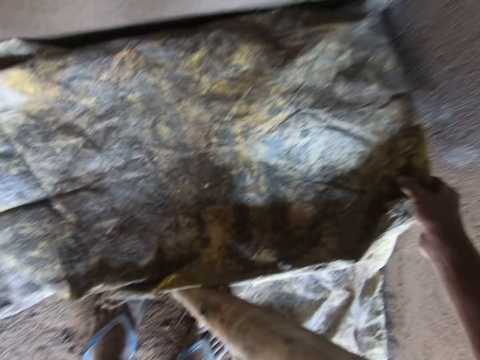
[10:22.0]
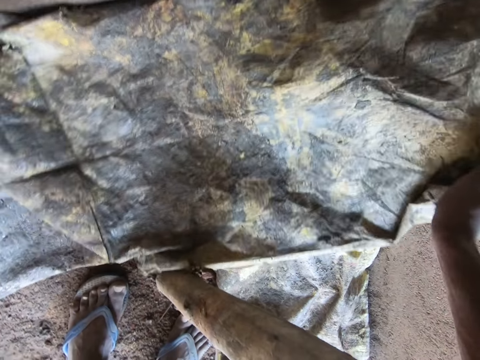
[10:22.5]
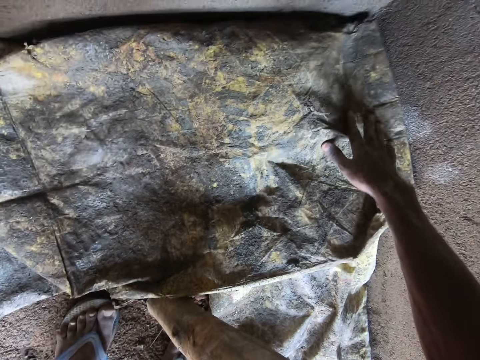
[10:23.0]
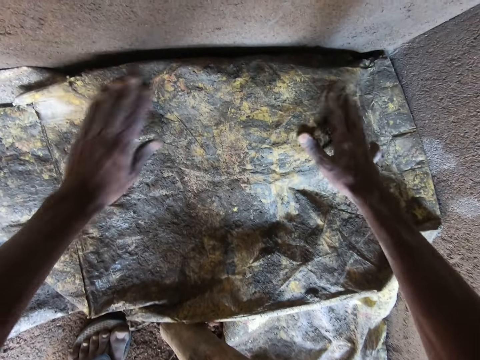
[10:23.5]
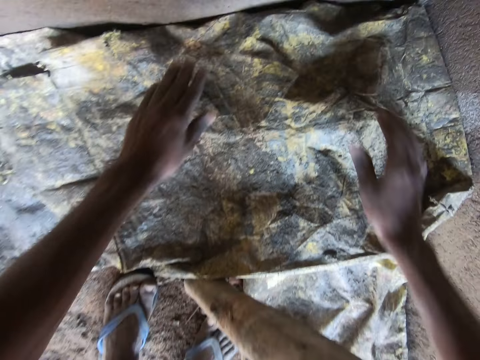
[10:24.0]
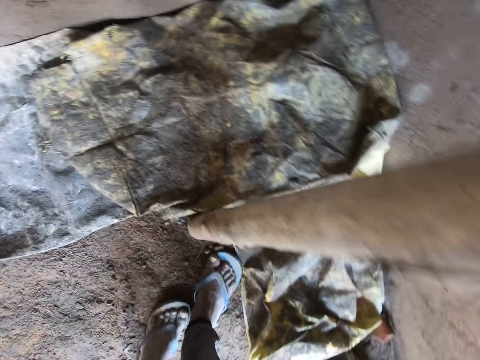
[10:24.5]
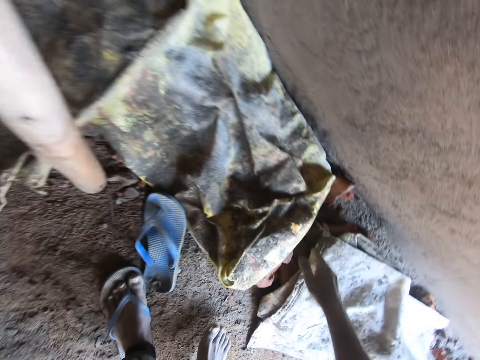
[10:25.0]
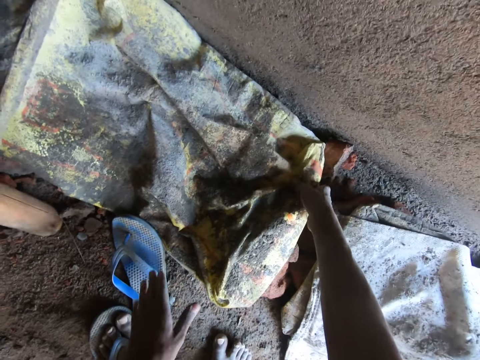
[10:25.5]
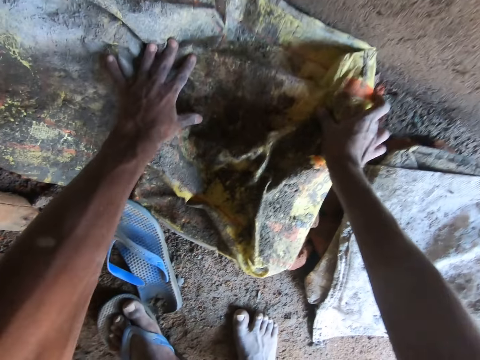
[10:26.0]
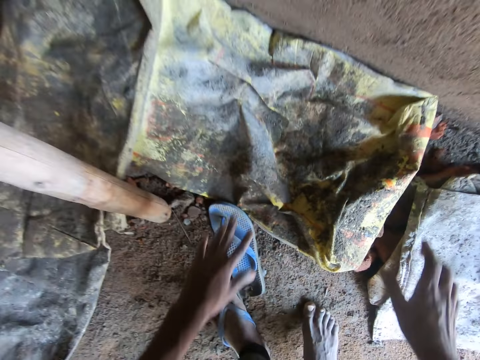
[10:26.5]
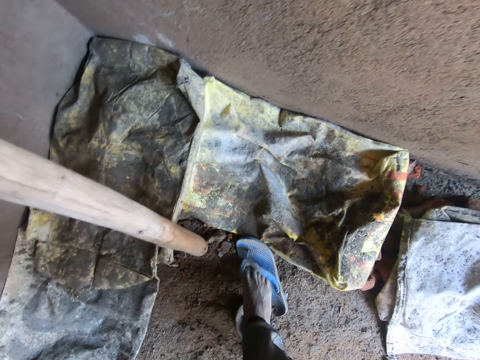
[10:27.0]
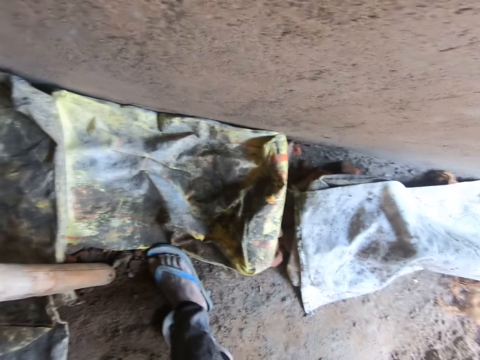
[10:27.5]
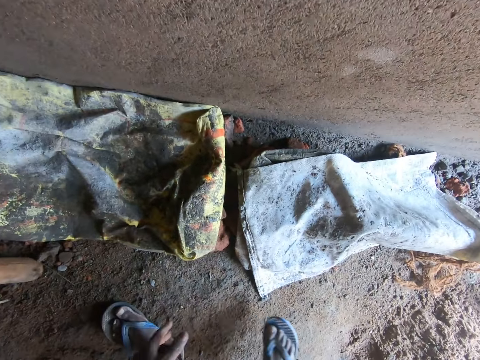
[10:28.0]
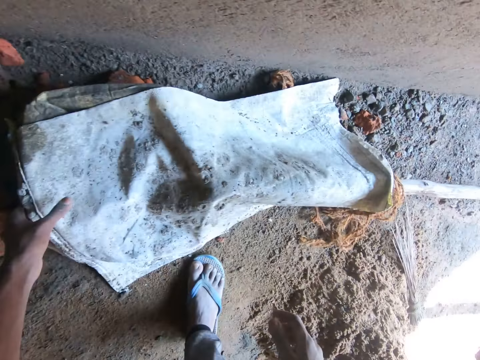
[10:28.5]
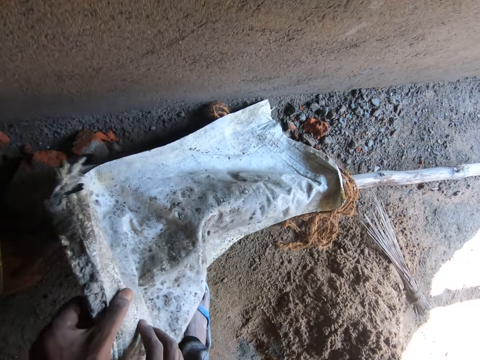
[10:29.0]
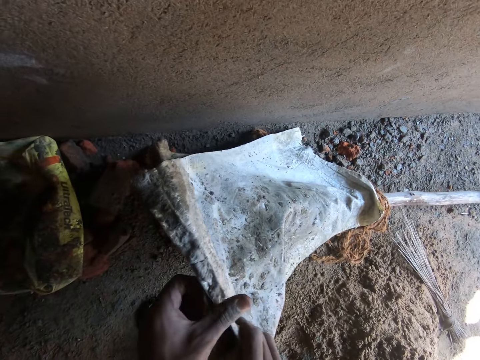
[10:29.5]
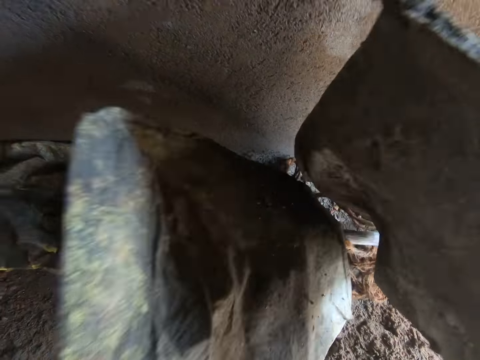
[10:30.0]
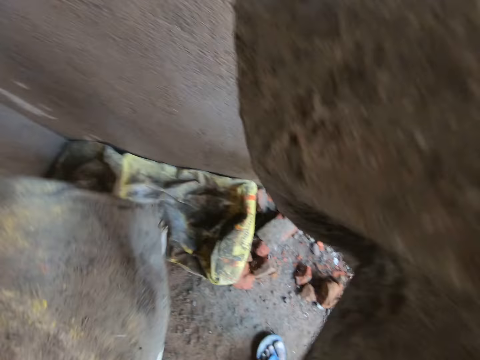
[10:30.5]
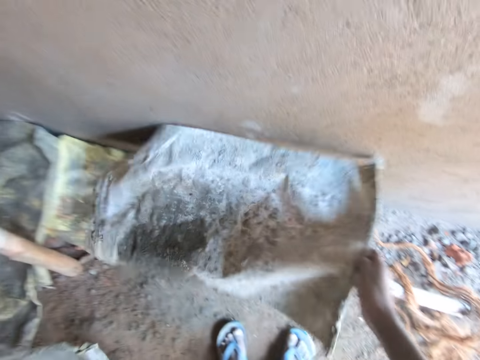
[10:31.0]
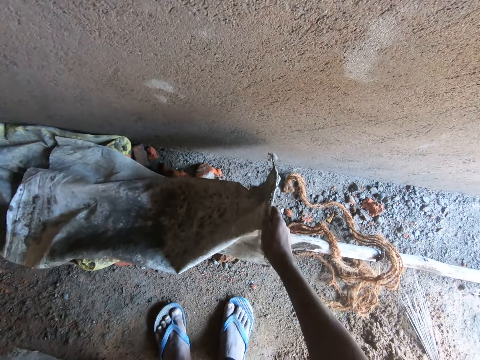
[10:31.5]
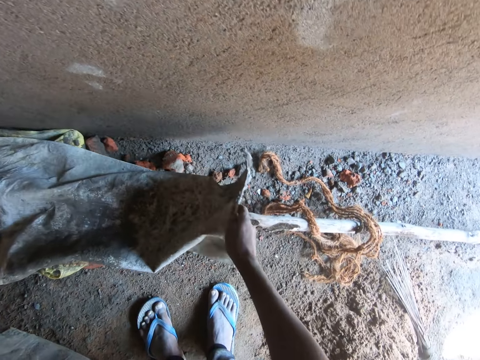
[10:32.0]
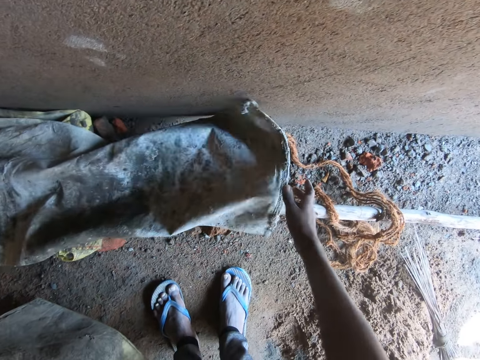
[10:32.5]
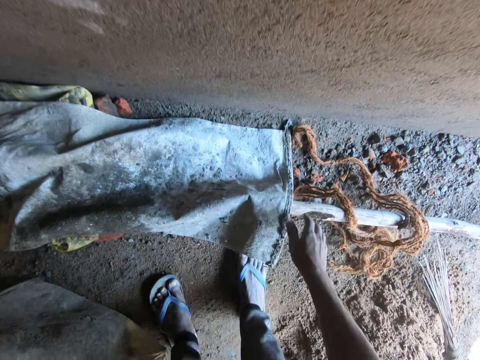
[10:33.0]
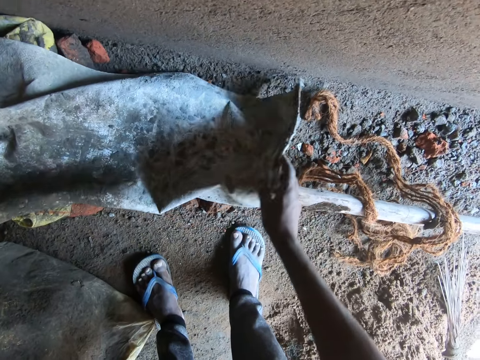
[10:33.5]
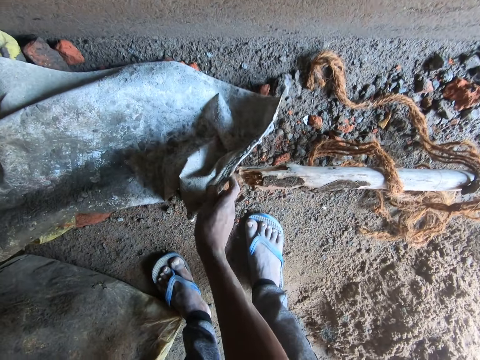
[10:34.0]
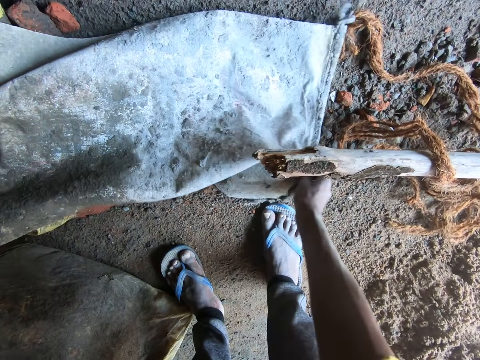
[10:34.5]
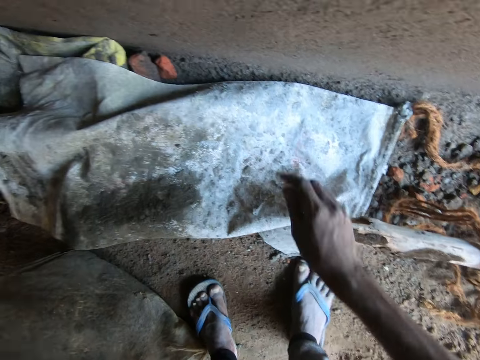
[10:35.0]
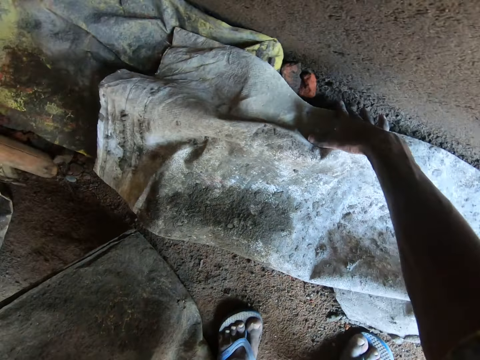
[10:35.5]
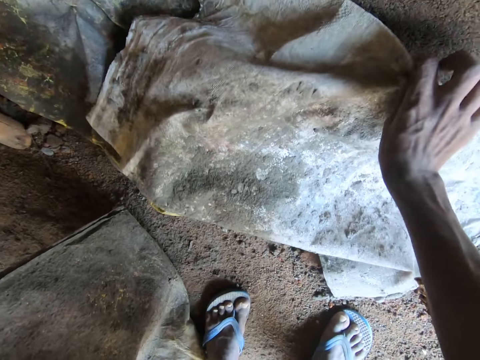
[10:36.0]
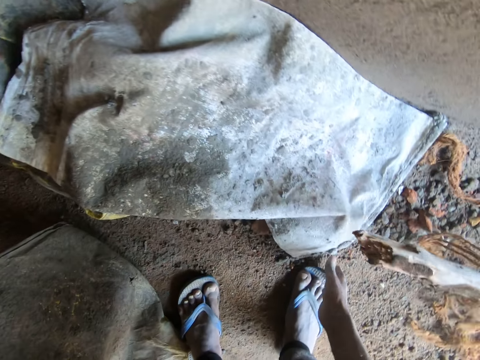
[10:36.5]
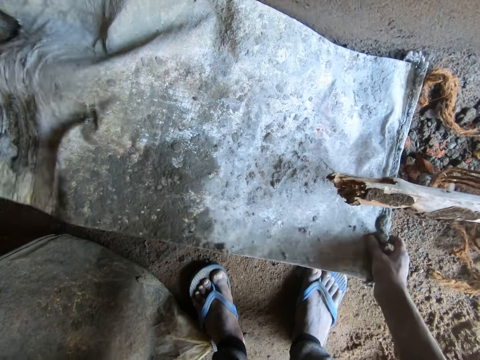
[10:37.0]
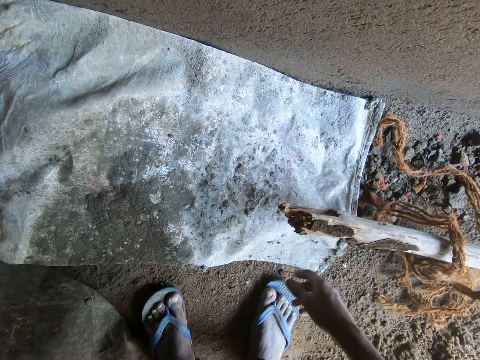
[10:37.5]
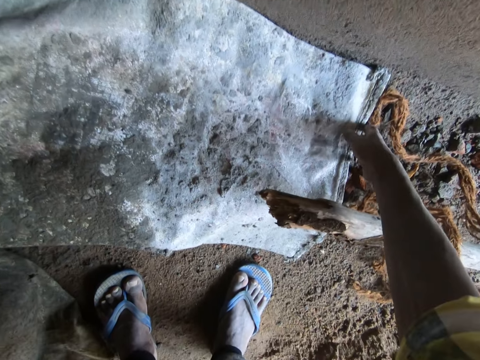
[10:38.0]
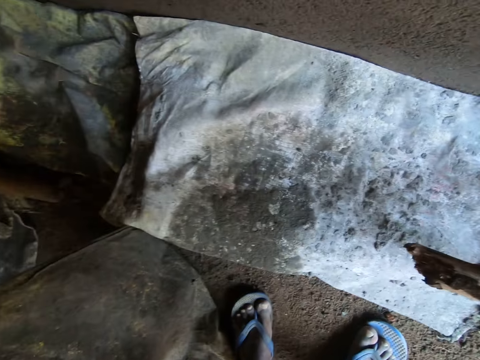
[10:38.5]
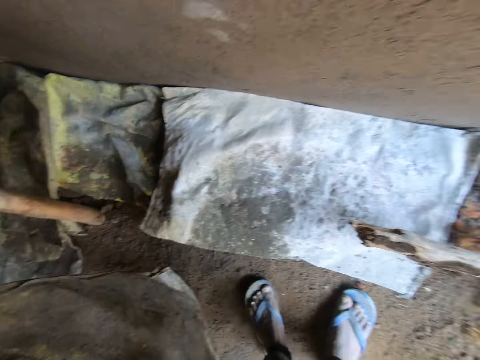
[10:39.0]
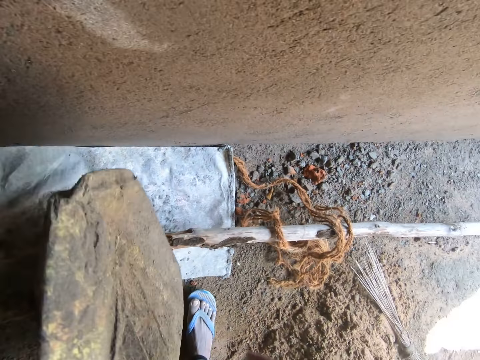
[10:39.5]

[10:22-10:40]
The camera wearer removes his right hand from the bag of cement on the ground. He presses the bag of cement on the ground with his right hand. He presses the bag of cement on the ground with both hands. He removes both hands from the bag of cement on the ground. He removes his right foot from a bathroom slipper. He places his right foot on the ground. He adjusts the bag of cement on the ground with his right hand. He spreads the cement bag on the floor. He presses the bag of cement on the ground with both hands. He removes both hands from the bag of cement on the ground. He lifts his right foot from the ground. He wears the bathroom slipper with his right foot. He picks up the bags of cement from the ground with his left hand. He separates the bags of cement in his left hand with his right hand. He drops the bag of cement on the ground with his right hand. He picks up the bag of cement from a bamboo stick on the ground with his right hand. He spreads the cement bag on the floor. He drops the bag of cement on the ground with his right hand. He adjusts the bag of cement on the ground with his right hand. He removes his right hand from the bag of cement on the ground. He adjusts the bag of cement on the ground with his right hand. He removes his right hand from the bag of cement on the ground. He adjusts the bag of cement on the ground with his right hand.

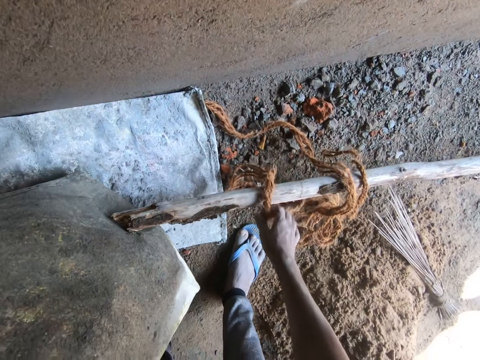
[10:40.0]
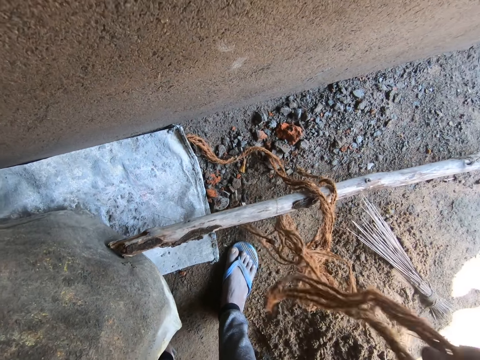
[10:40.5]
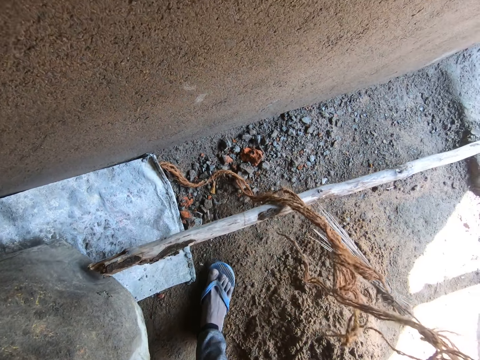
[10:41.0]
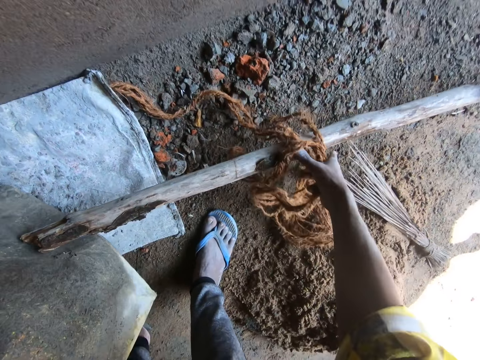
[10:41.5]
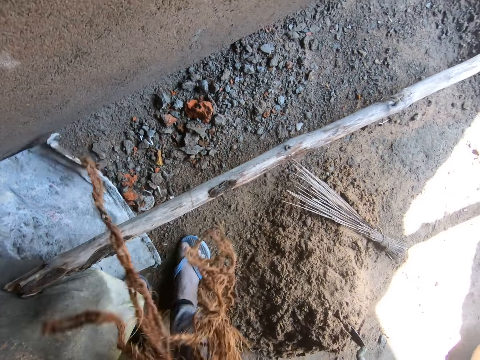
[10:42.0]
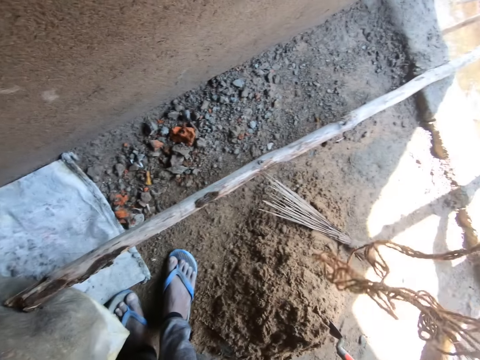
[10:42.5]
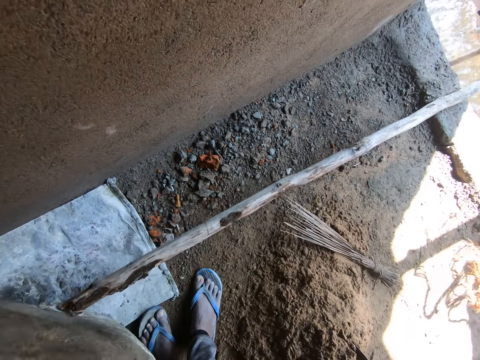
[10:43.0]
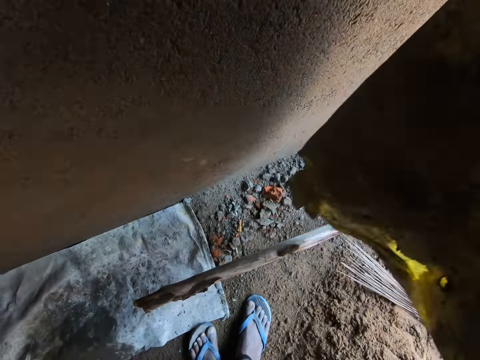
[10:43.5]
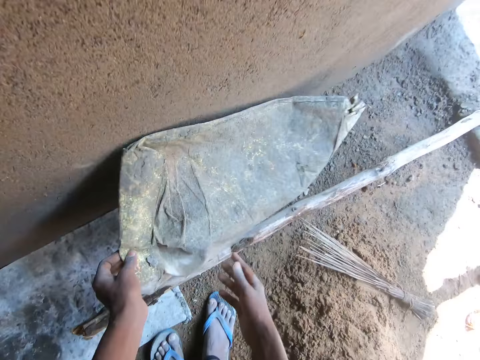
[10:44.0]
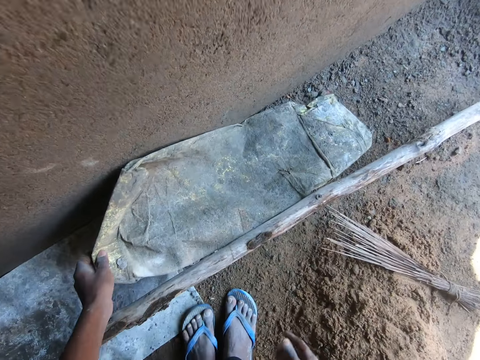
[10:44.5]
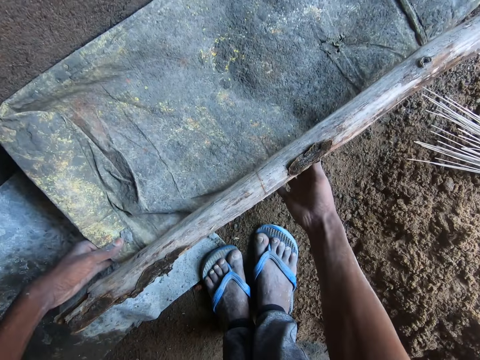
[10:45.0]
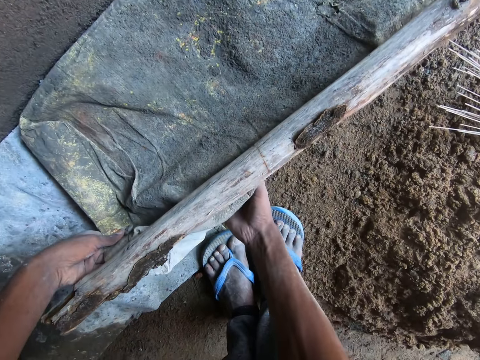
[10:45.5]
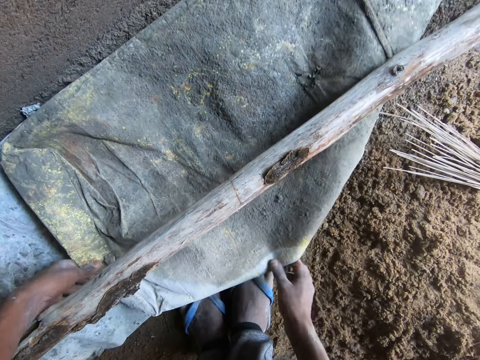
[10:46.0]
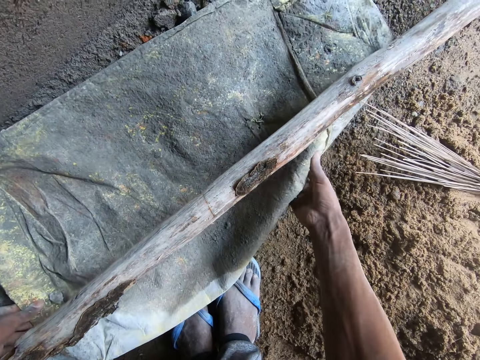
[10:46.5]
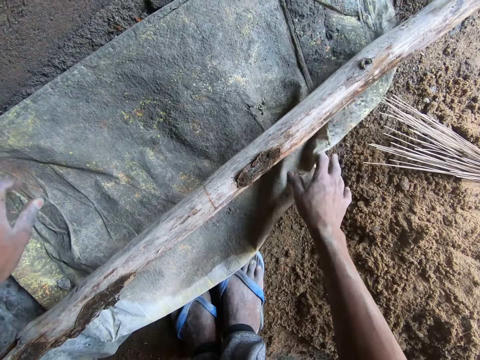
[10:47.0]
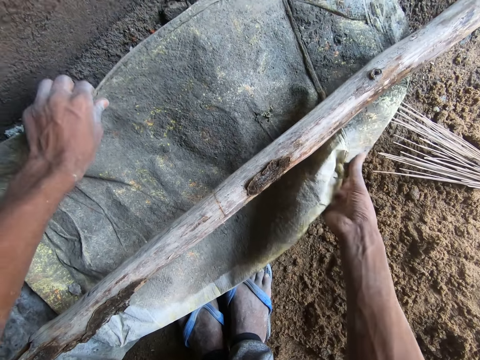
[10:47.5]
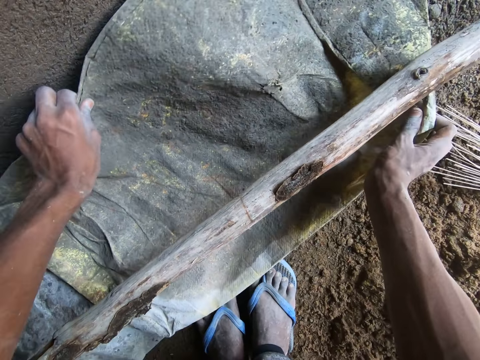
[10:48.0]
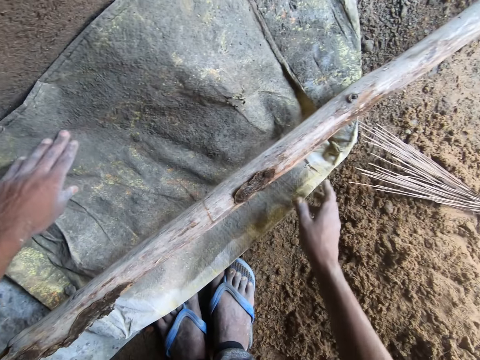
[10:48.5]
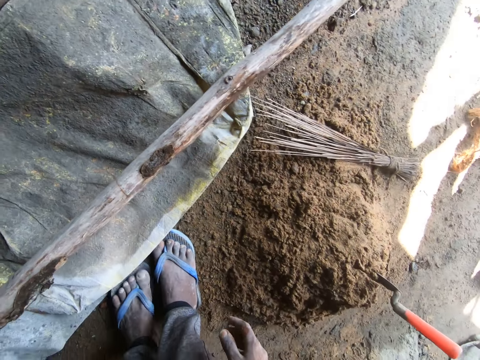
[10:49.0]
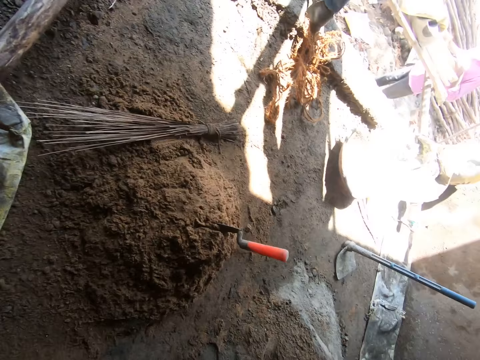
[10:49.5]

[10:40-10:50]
The camera wearer picks up a rope from the bamboo stick on the ground with his right hand. He throws the rope on the floor. He places the bag of cement on the ground with both hands. He adjusts the bag of cement on the ground with both hands. He spreads the cement bag on the floor. He removes both hands from the bag of cement on the ground. He walks in the building.
